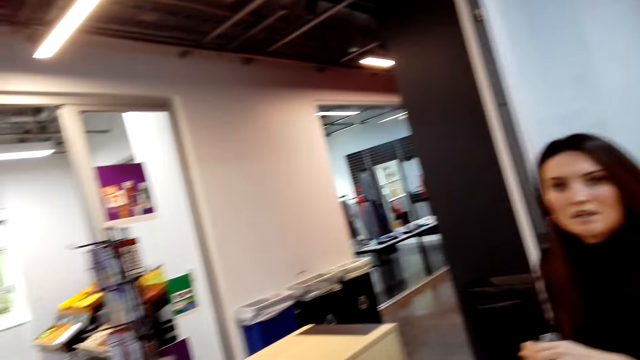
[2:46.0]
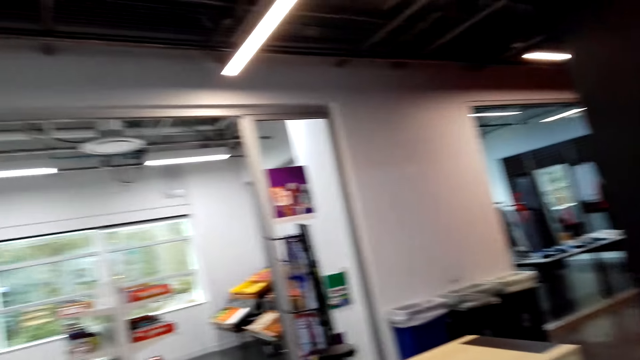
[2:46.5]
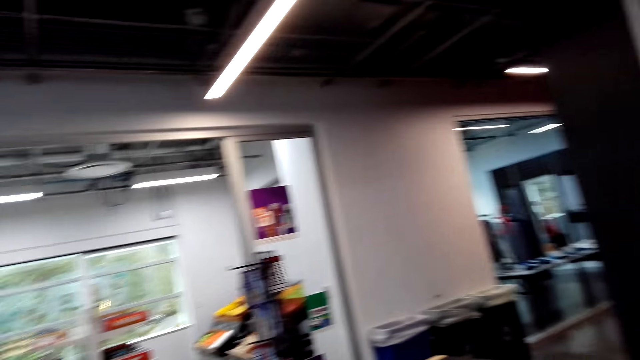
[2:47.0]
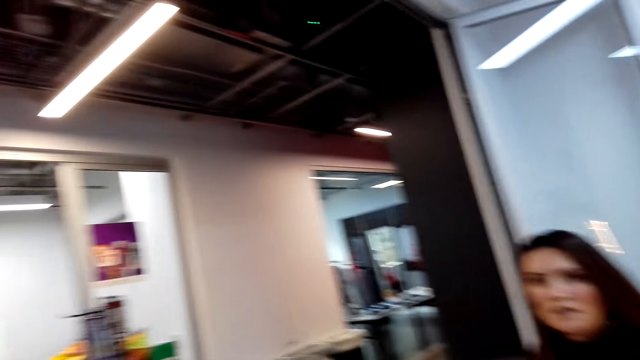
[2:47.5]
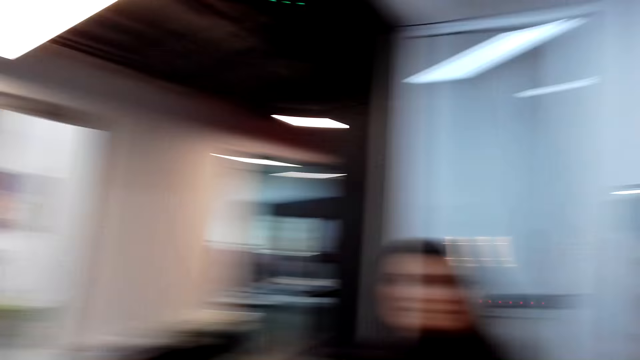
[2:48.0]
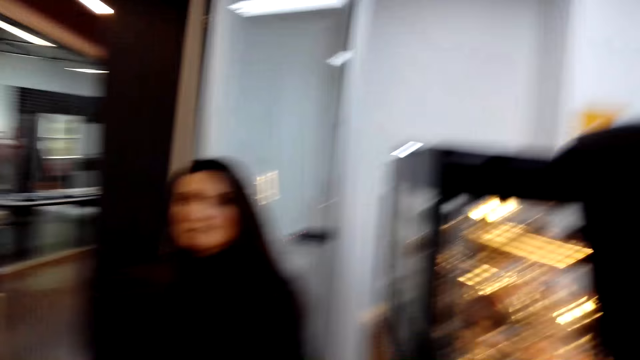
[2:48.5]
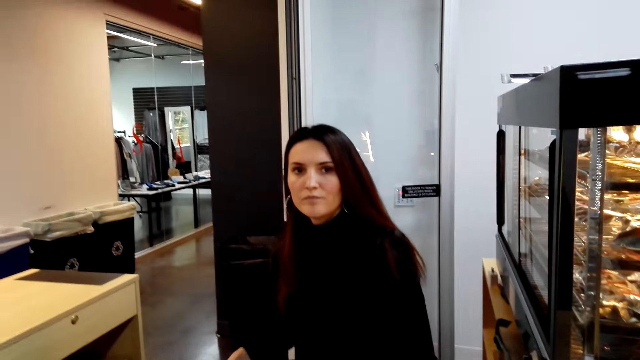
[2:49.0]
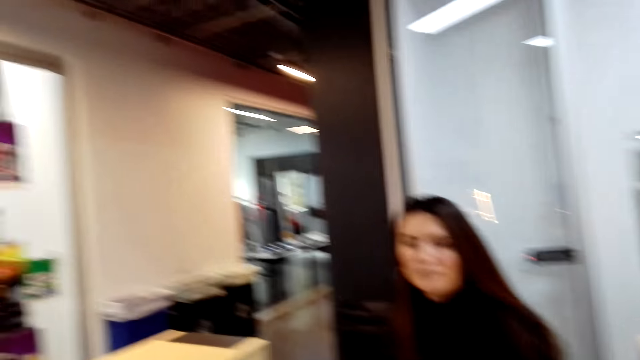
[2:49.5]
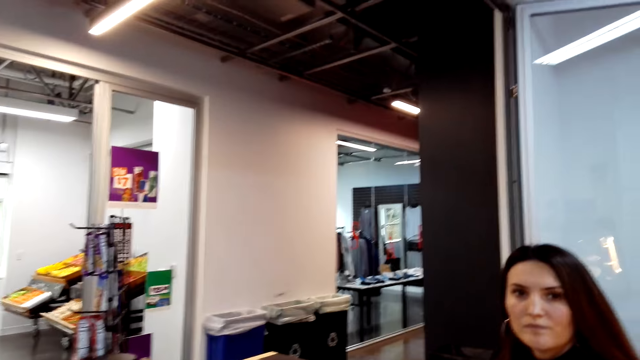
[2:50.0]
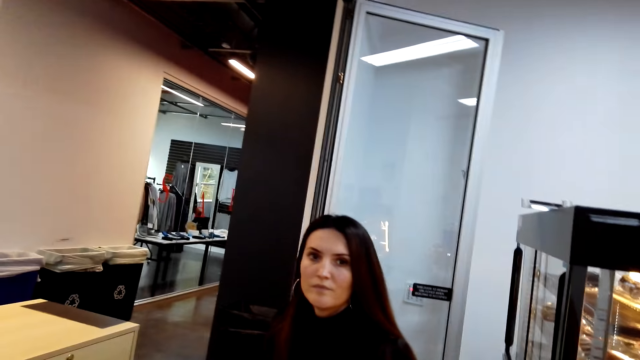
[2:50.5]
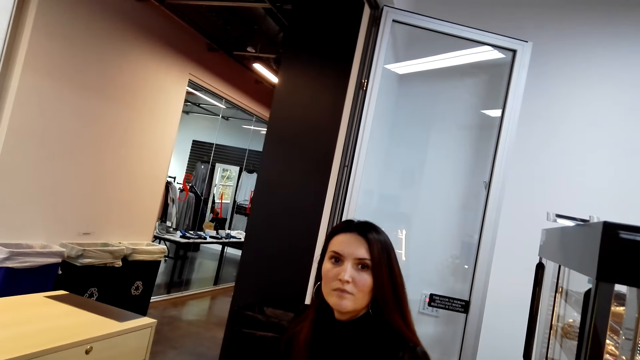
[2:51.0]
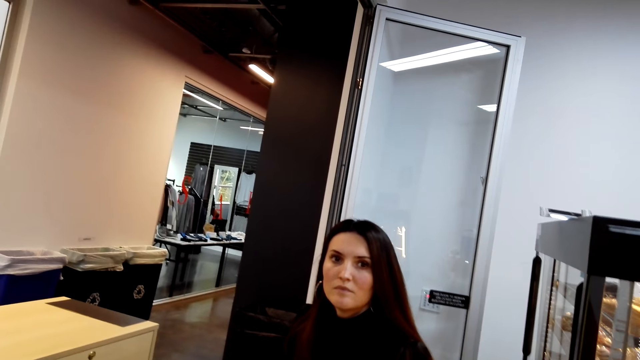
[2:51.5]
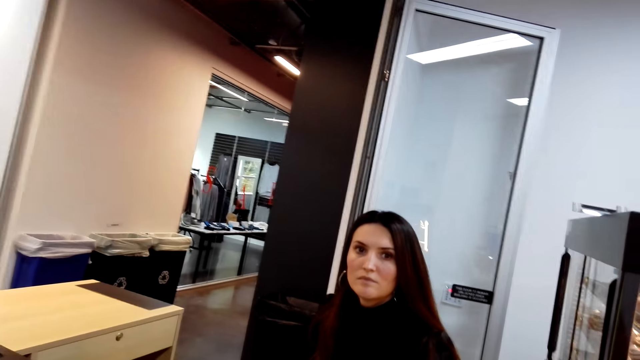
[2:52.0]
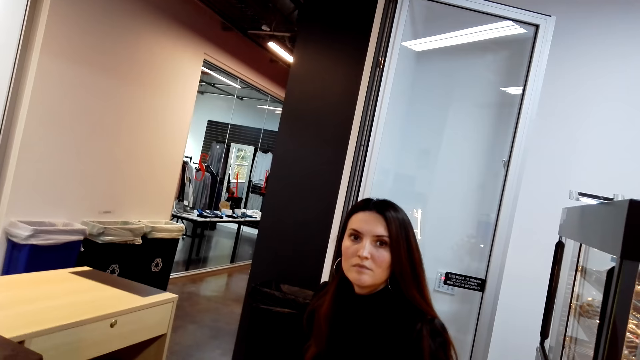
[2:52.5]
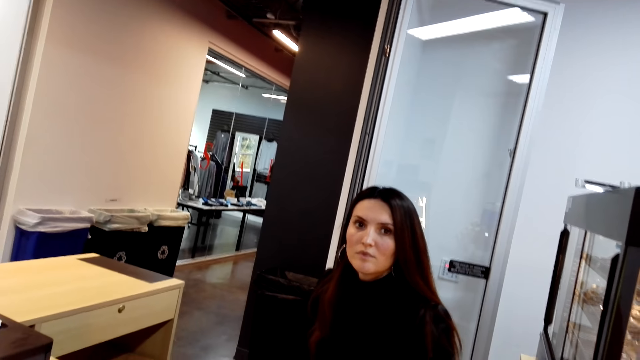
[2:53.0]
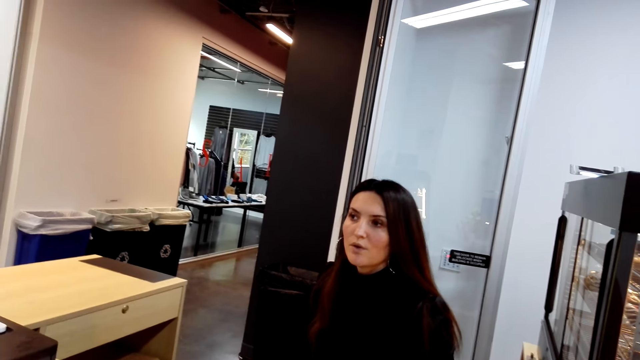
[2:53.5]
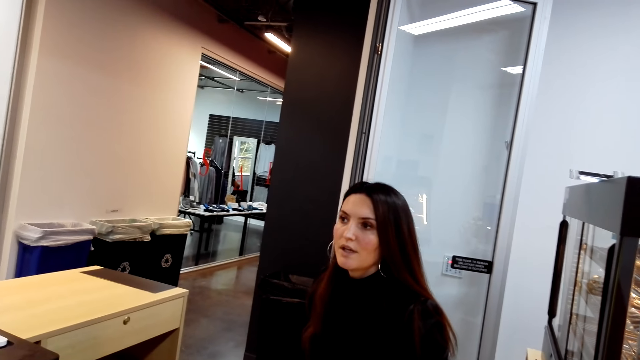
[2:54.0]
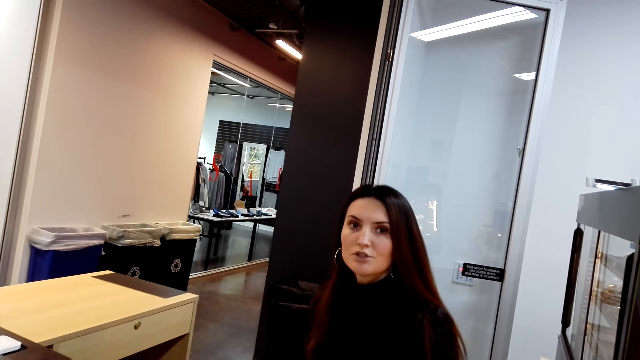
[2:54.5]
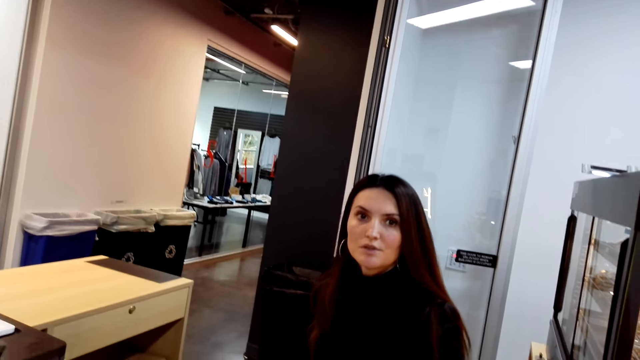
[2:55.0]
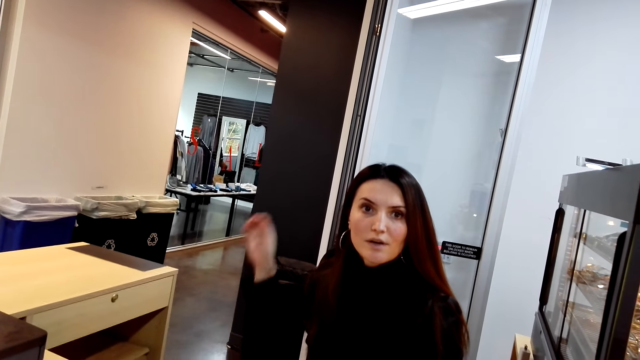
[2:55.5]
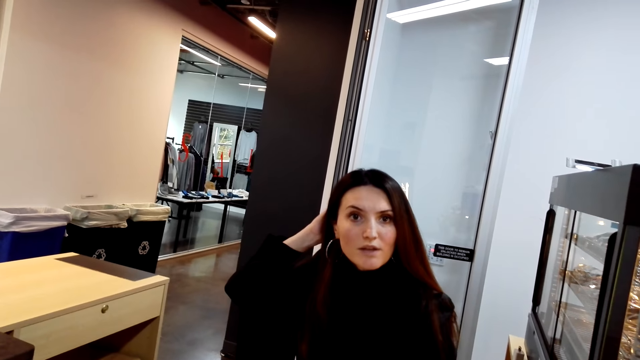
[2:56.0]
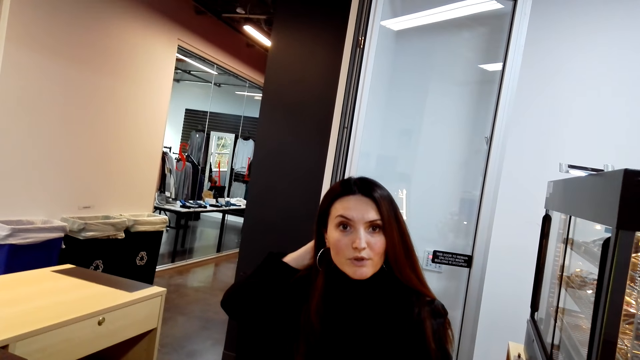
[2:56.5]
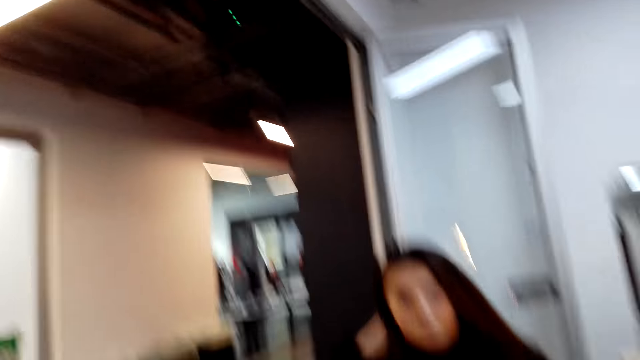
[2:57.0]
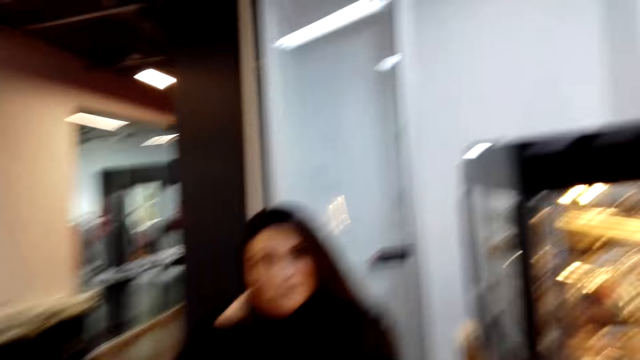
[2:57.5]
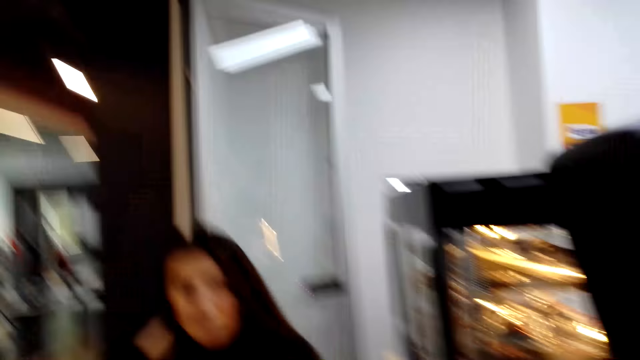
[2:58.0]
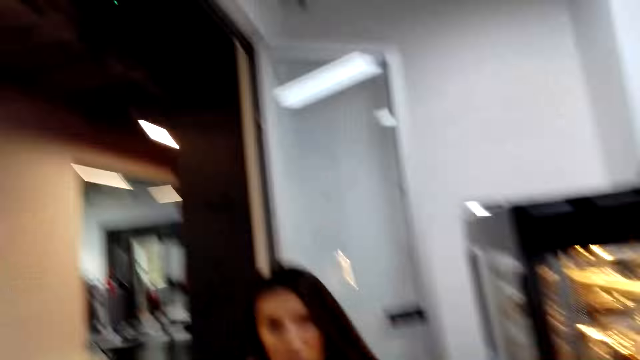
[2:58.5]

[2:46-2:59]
The camera wearer looks around the supermarket. The woman responds to the camera wearer. The camera wearer talks with the woman. The woman touches her hair. The camera wearer responds to the woman.

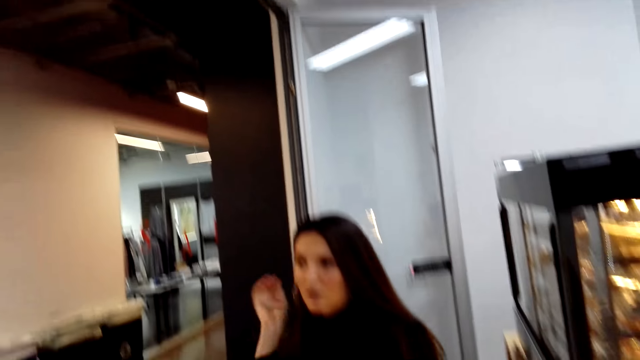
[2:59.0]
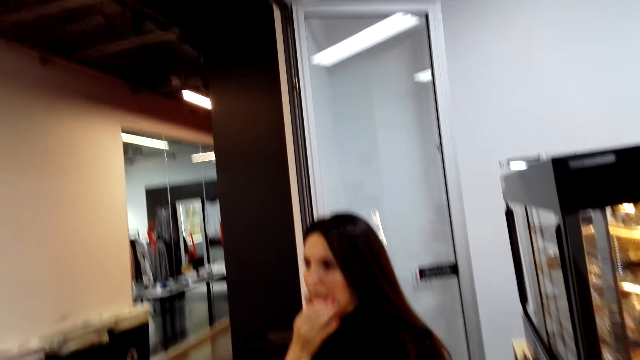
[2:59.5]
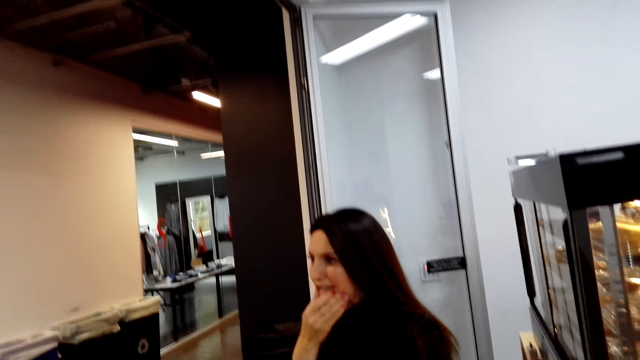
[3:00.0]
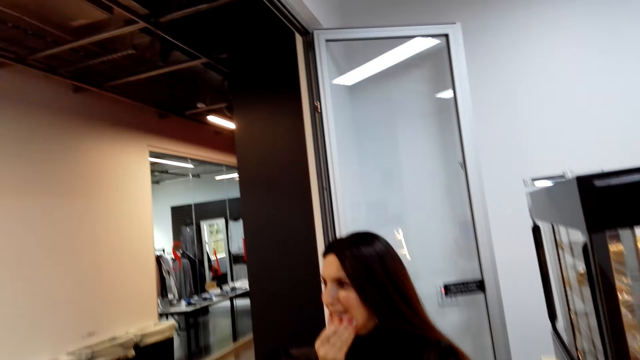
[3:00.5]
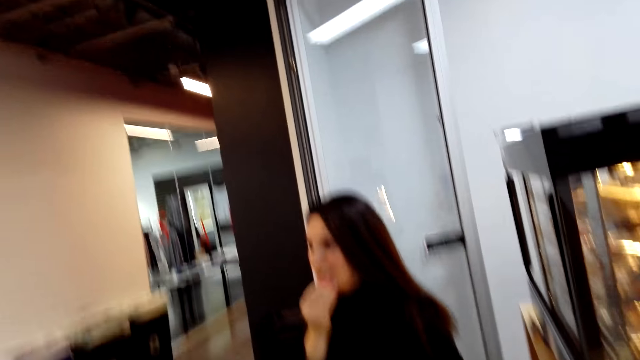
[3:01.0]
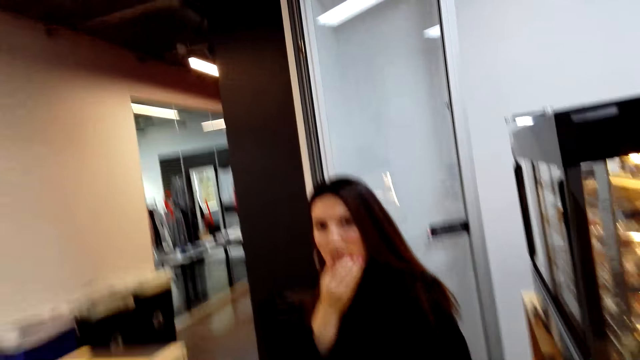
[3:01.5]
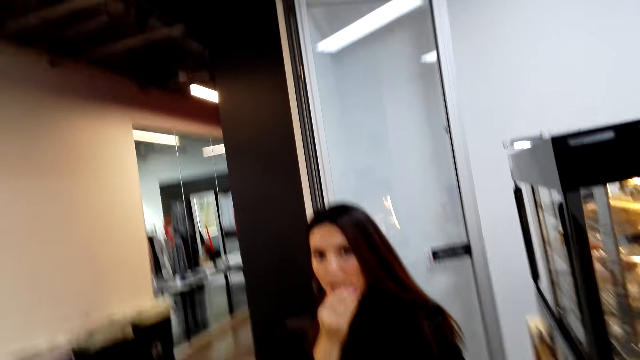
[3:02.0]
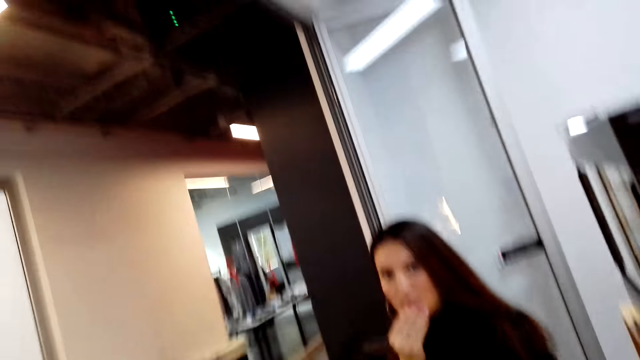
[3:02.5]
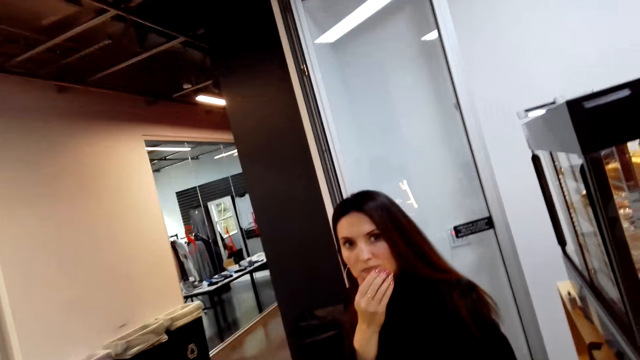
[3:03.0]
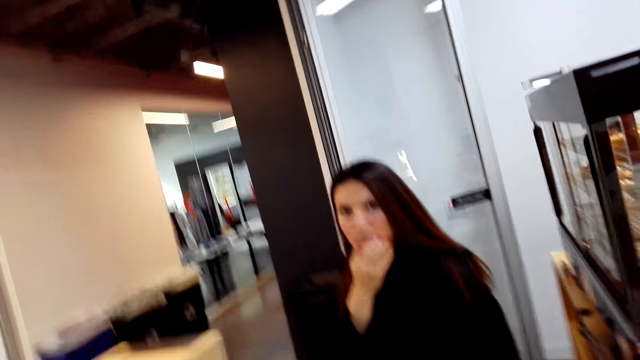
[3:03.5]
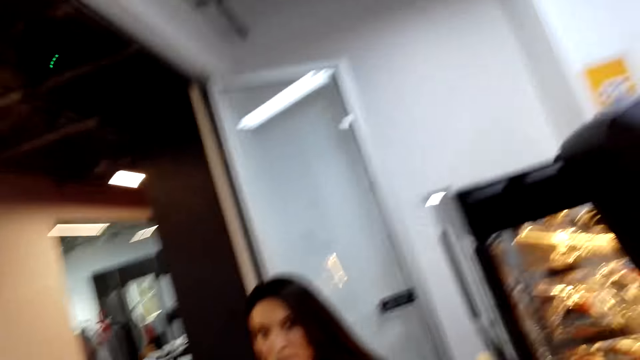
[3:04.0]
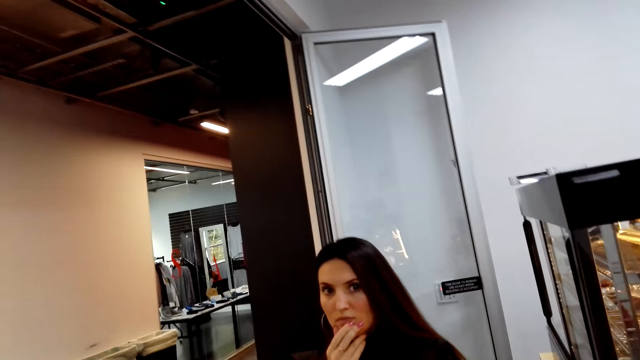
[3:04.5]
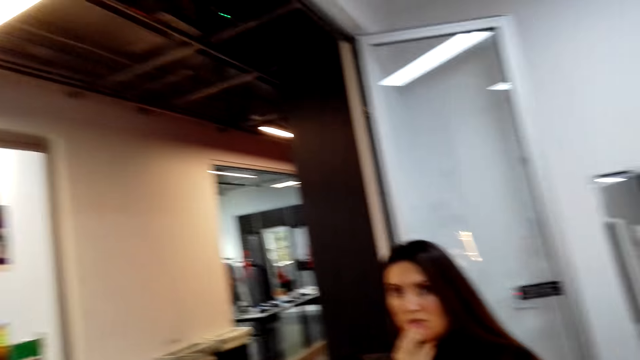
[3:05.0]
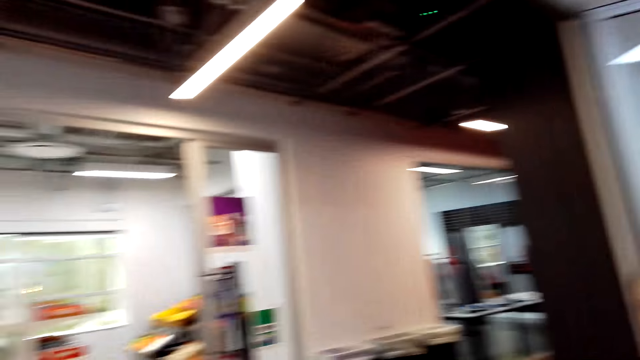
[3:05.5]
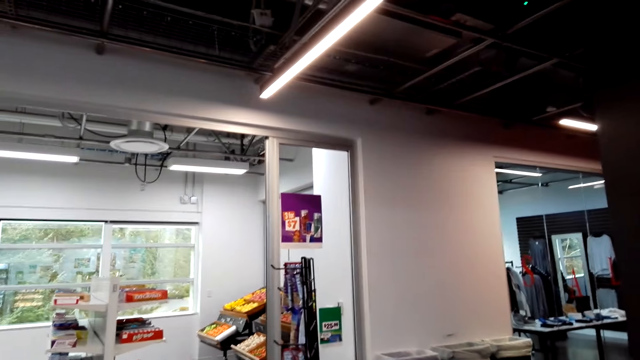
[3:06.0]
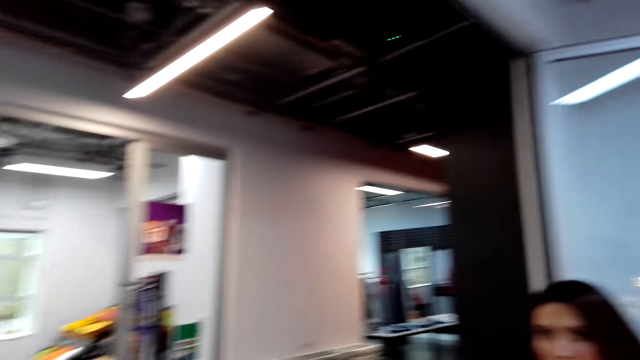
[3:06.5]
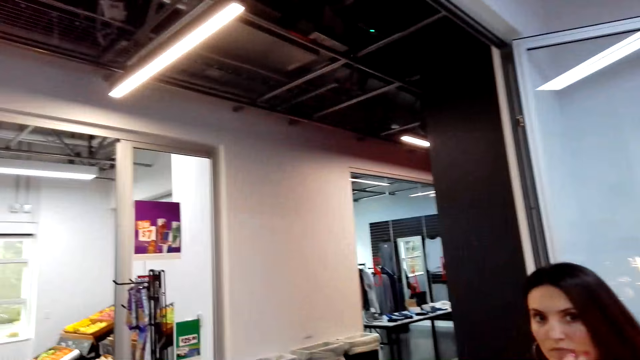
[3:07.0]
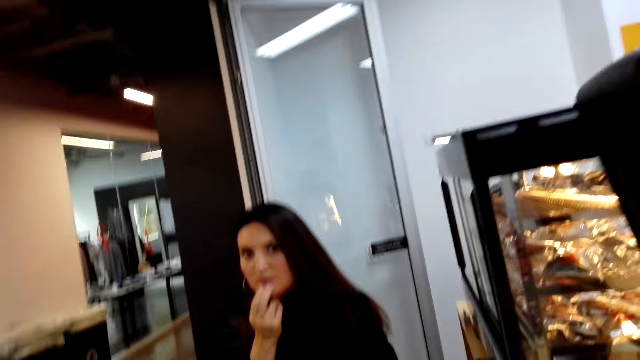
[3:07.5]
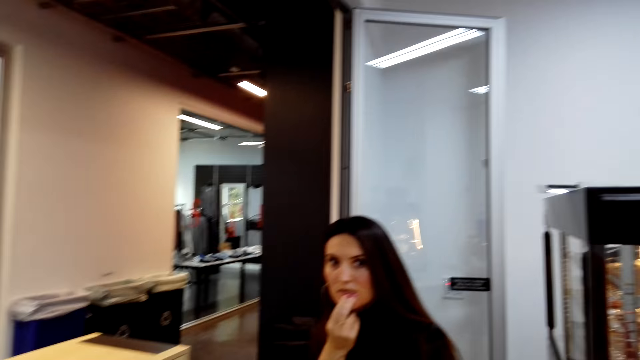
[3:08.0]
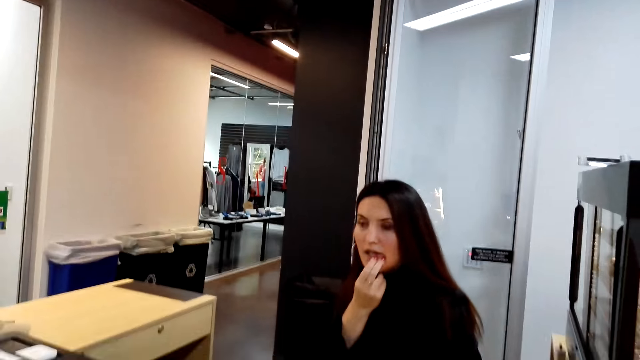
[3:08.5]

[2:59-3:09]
The woman touches her mouth.
